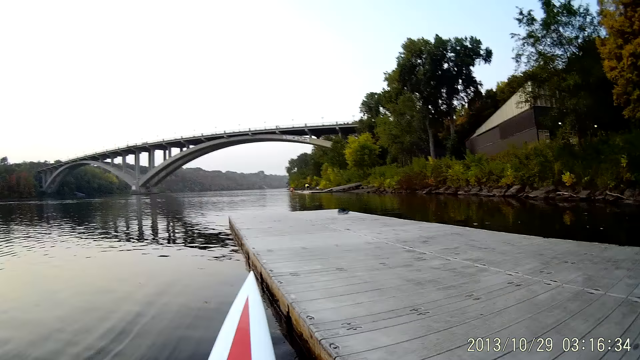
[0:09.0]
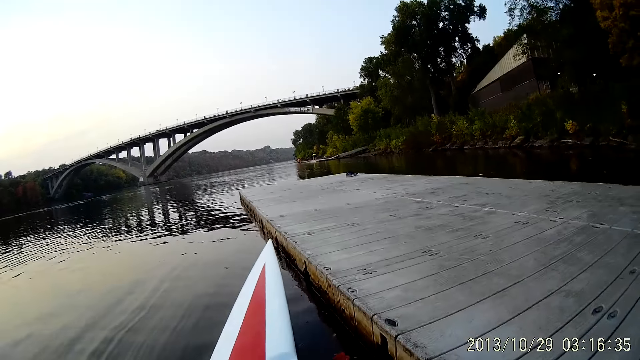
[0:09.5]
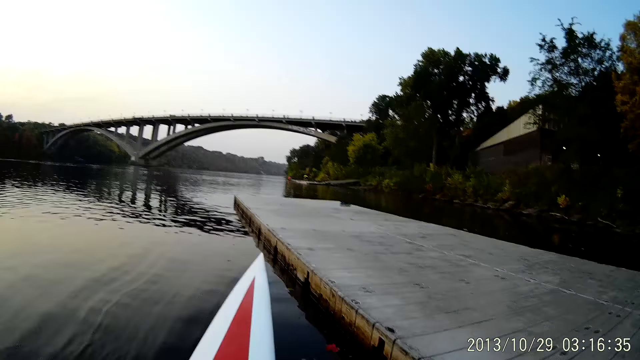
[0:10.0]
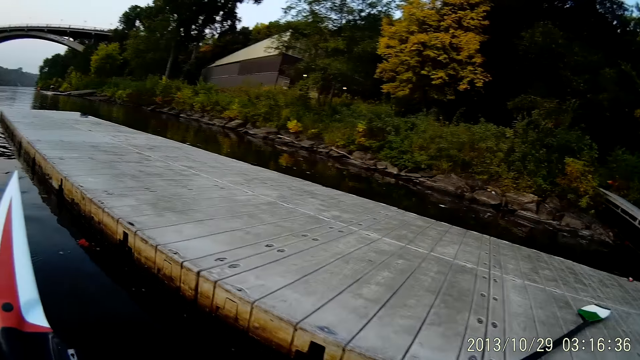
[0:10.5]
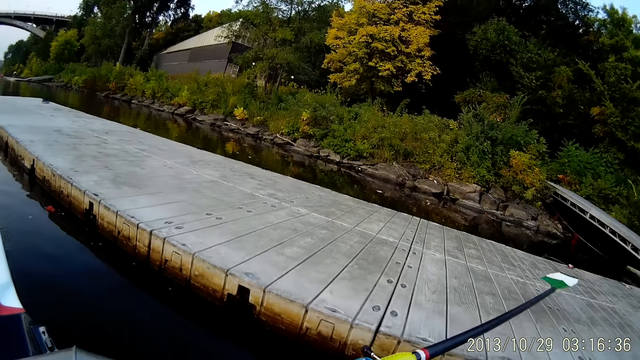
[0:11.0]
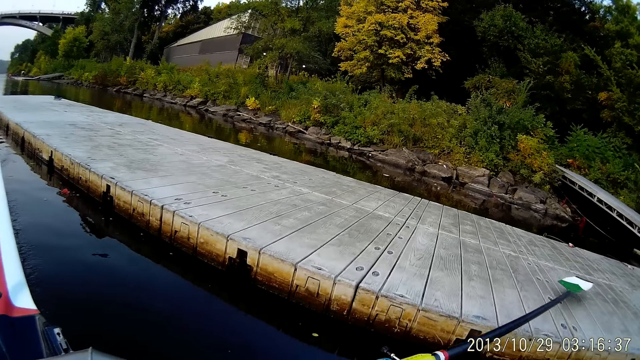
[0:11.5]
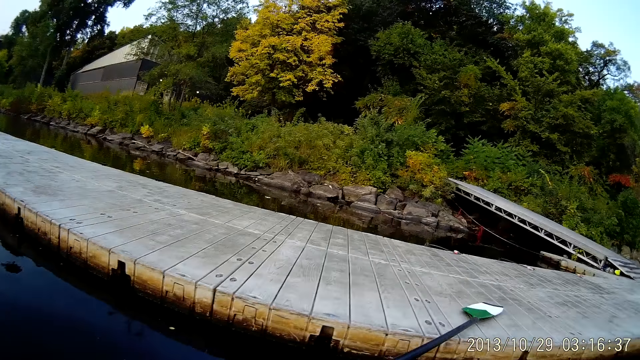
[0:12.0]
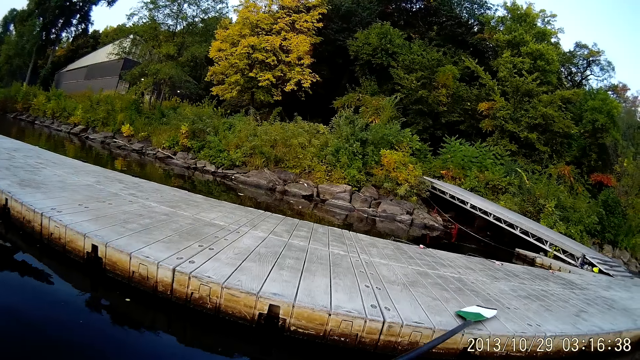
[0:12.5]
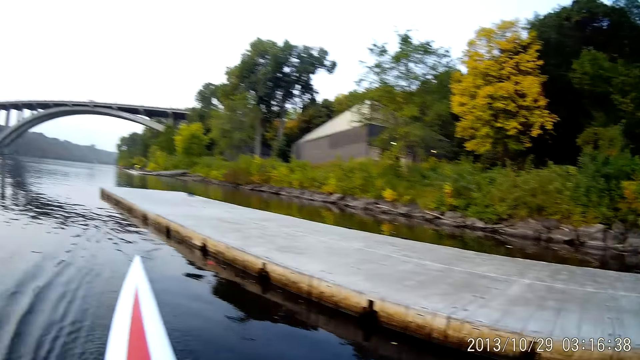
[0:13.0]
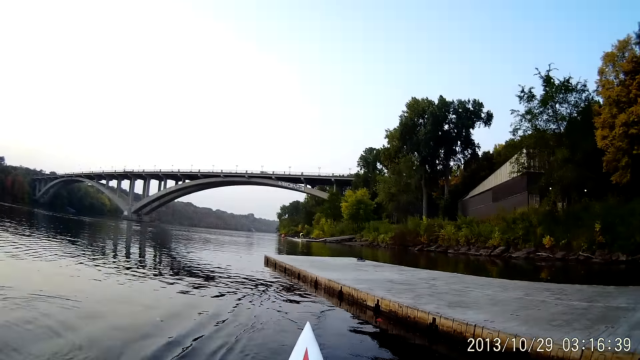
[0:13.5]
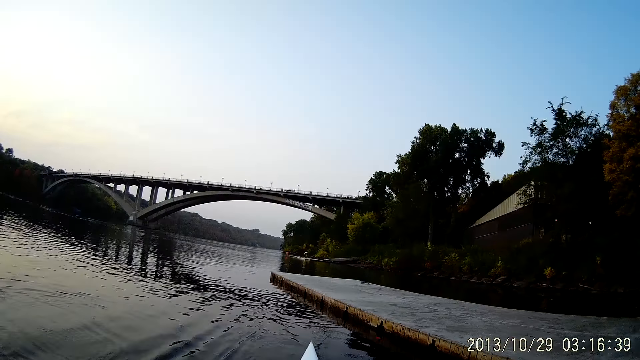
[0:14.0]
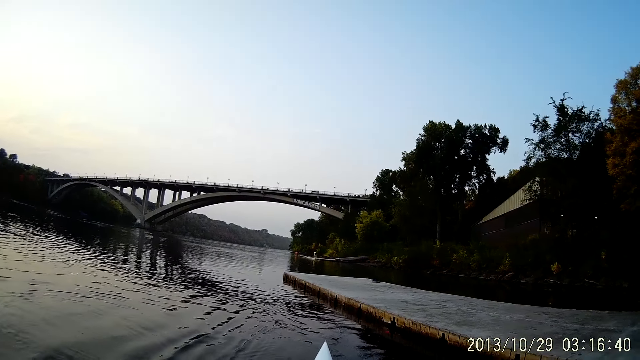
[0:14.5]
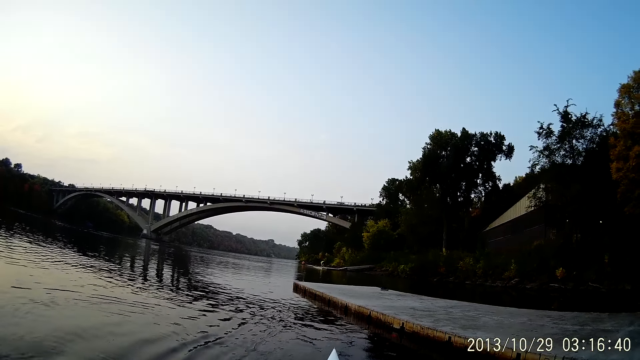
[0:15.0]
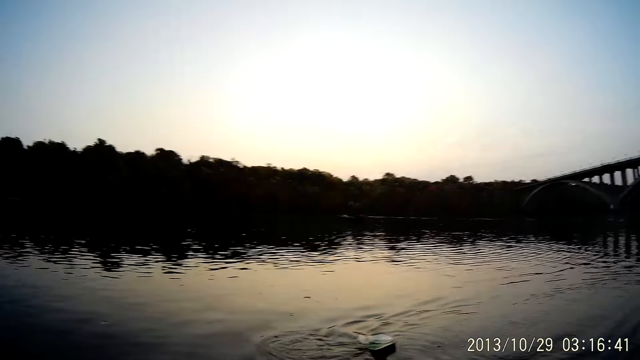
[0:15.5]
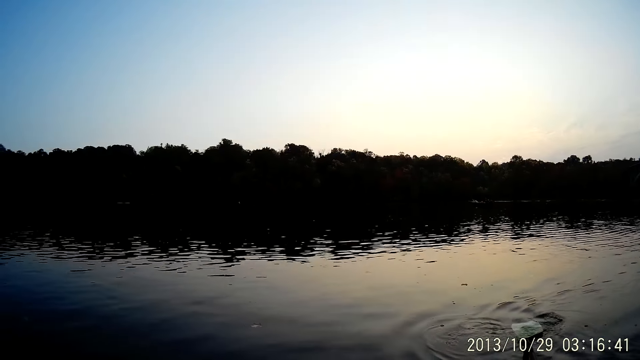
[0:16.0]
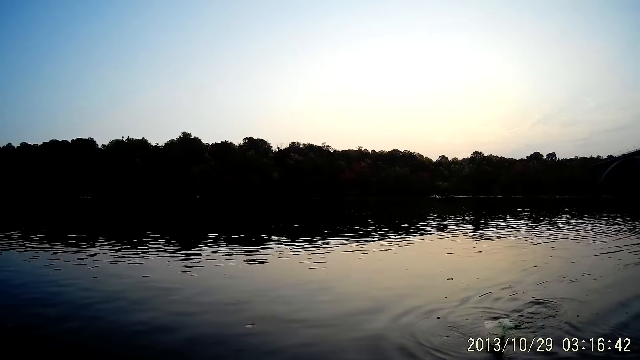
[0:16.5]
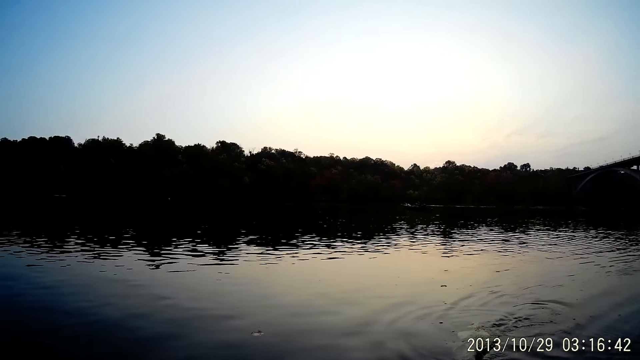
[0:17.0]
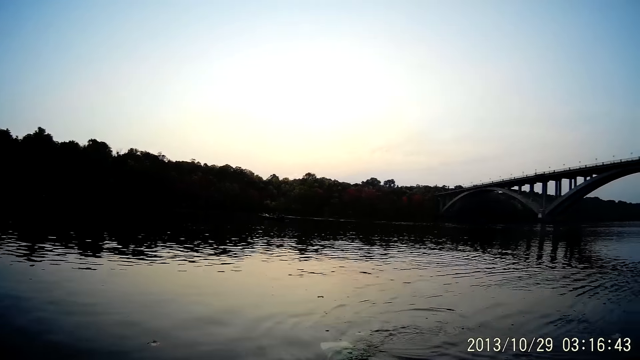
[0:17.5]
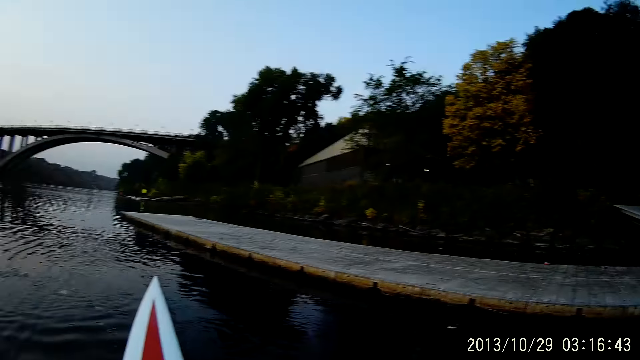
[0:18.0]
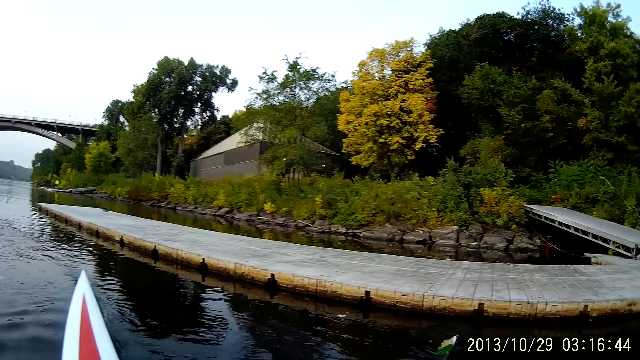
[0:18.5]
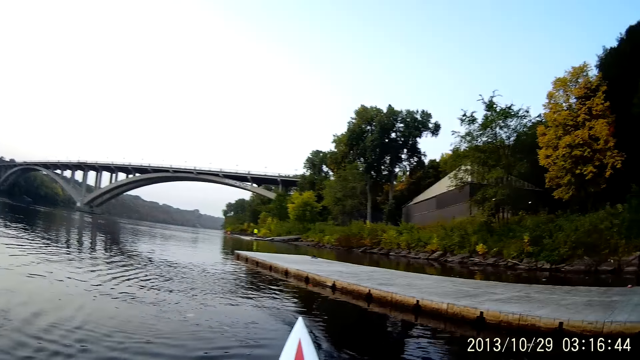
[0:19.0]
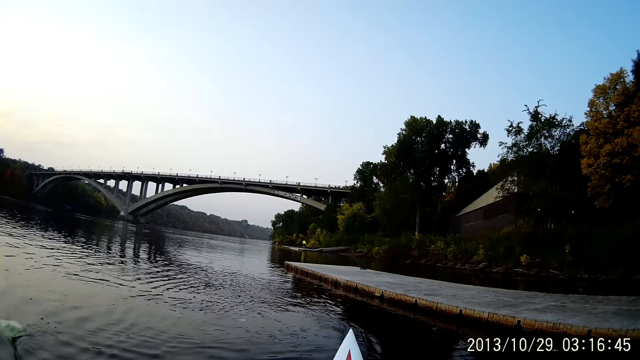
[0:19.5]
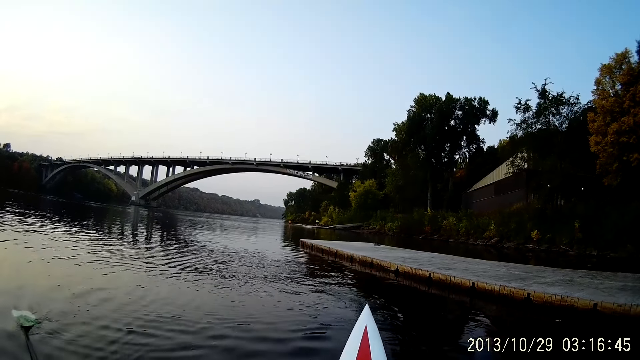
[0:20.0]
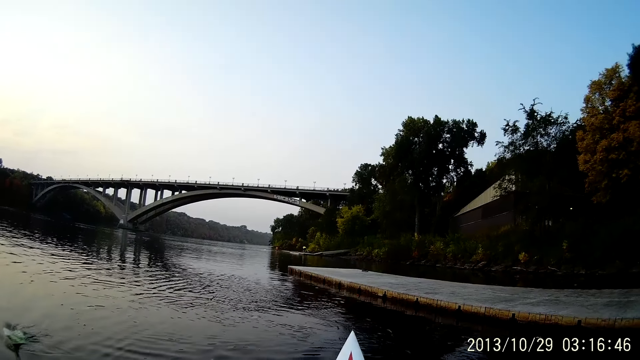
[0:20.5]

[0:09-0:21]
The camera wearer puts the boat oars outside the river. They steer the boat to the right.

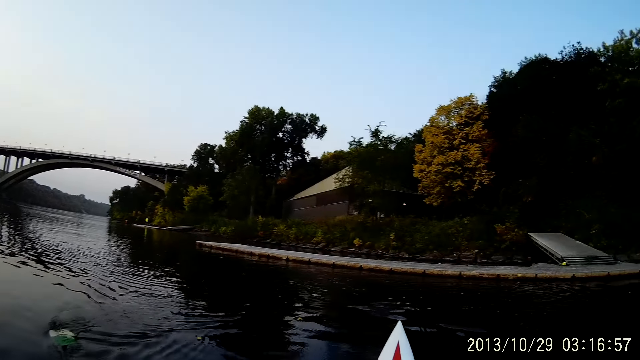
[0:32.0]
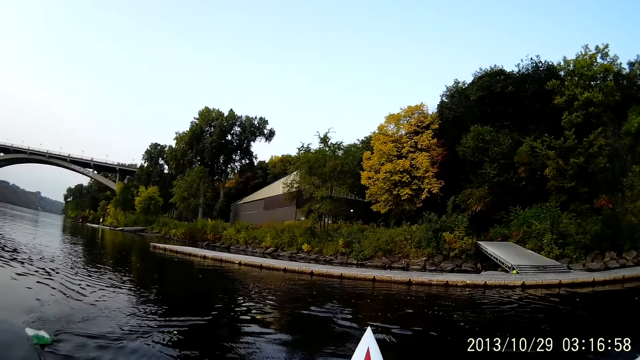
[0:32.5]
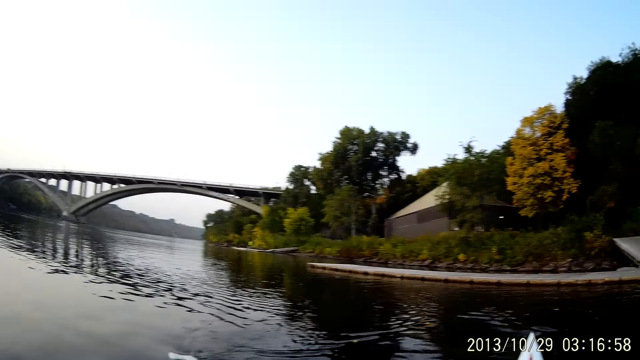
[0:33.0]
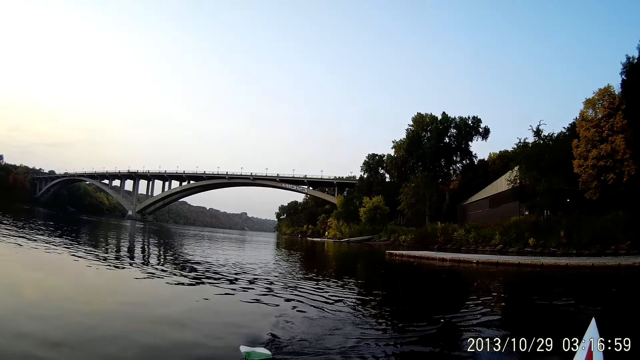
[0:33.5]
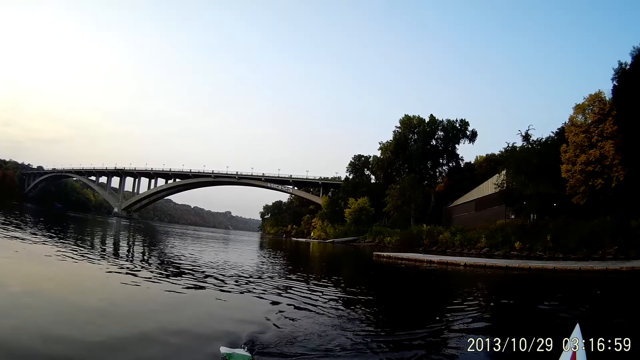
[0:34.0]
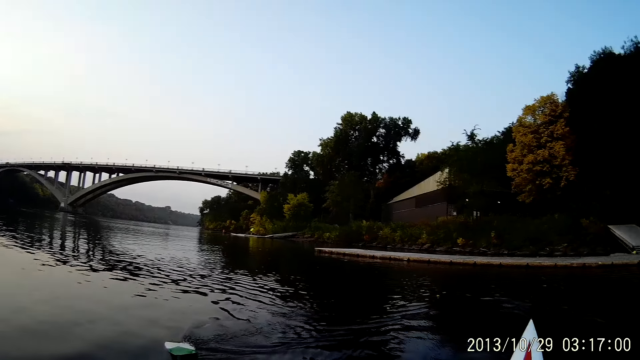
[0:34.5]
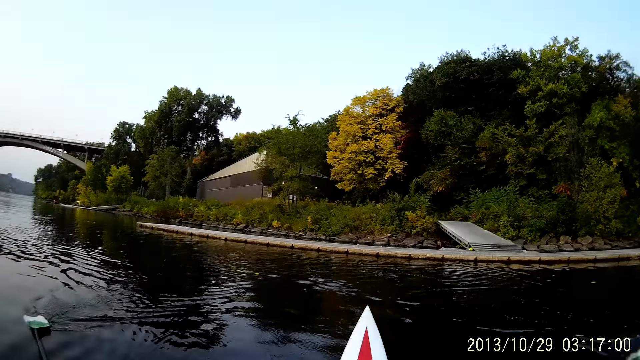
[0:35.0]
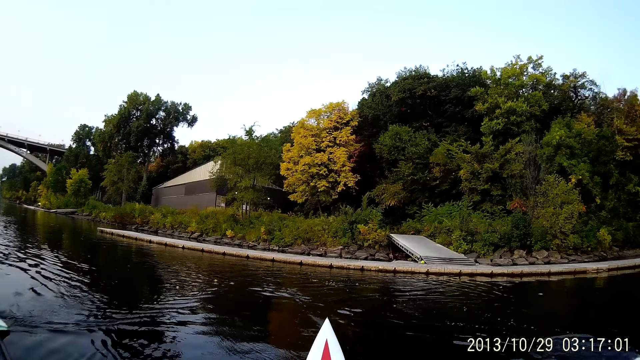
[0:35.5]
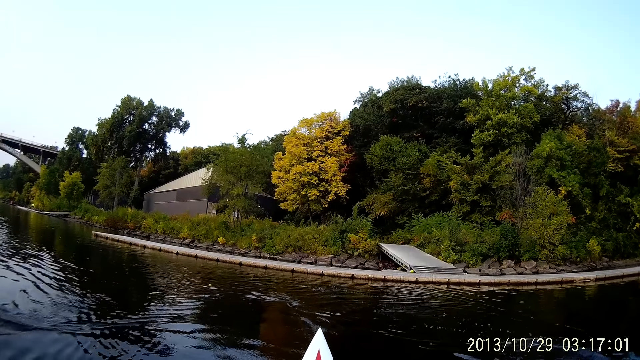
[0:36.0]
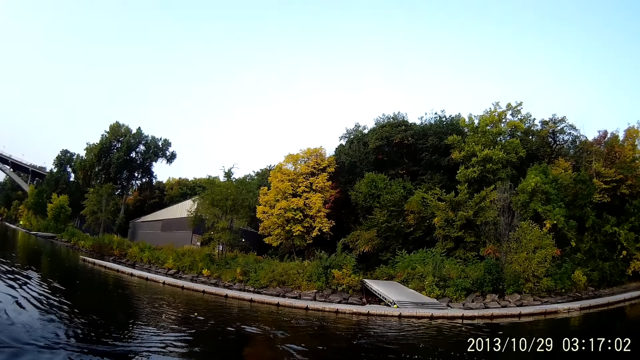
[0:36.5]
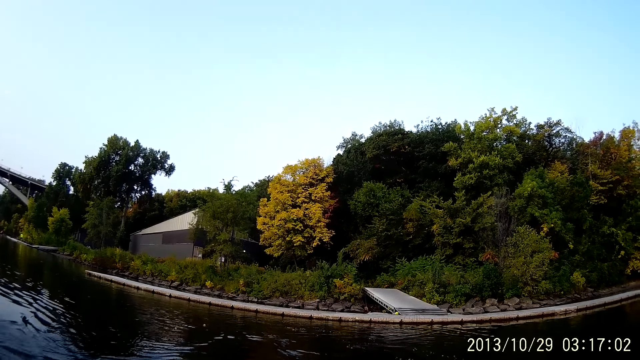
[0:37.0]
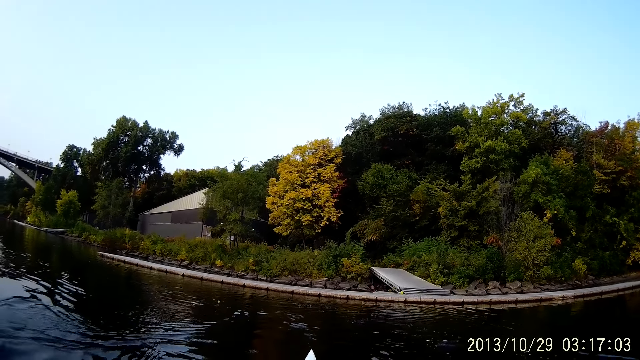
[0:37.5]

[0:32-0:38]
The camera wearer rides a boat at the river.
